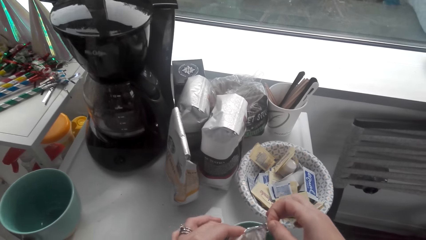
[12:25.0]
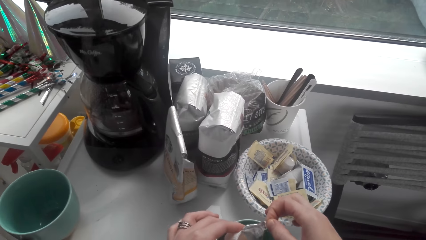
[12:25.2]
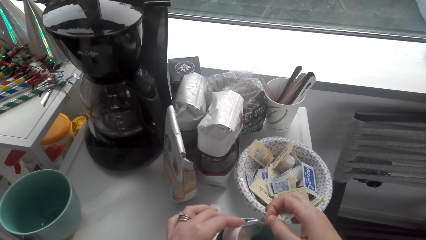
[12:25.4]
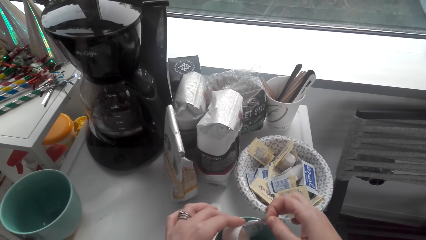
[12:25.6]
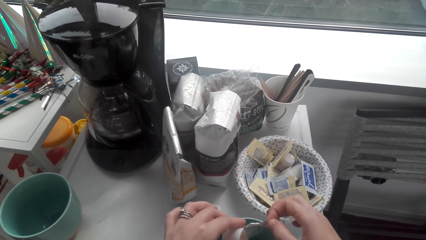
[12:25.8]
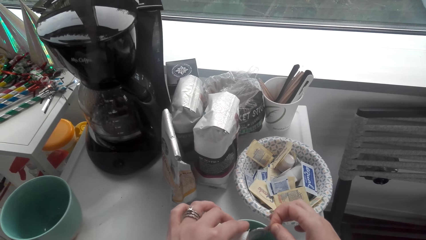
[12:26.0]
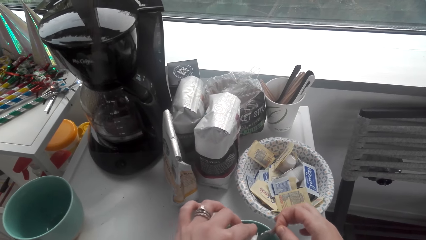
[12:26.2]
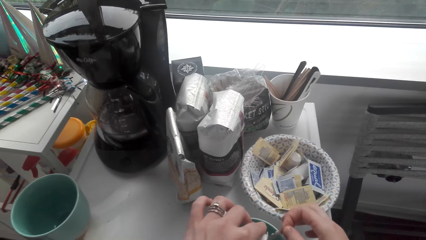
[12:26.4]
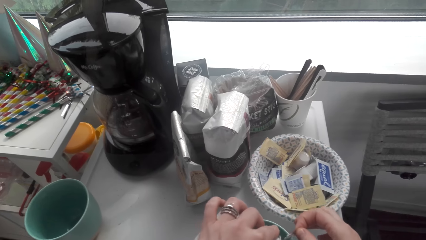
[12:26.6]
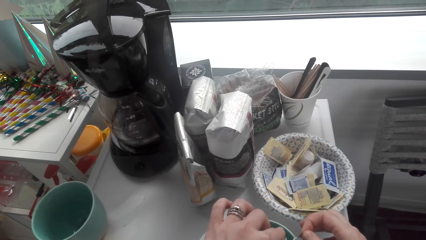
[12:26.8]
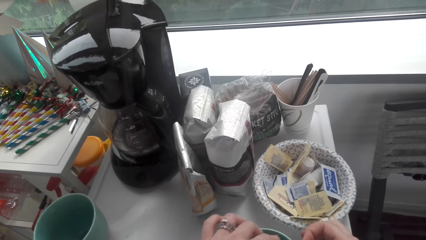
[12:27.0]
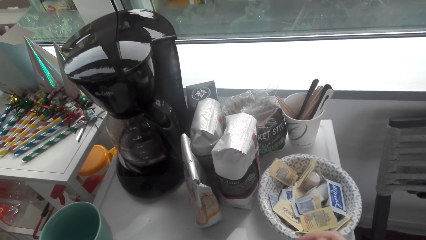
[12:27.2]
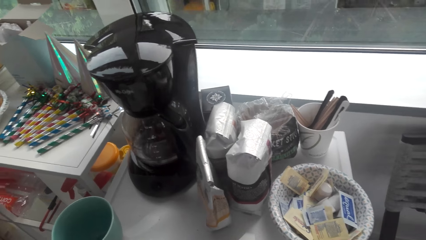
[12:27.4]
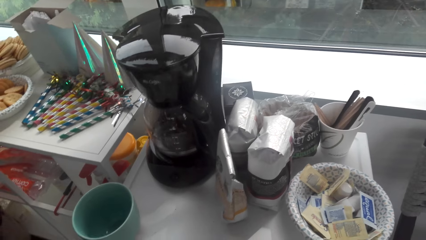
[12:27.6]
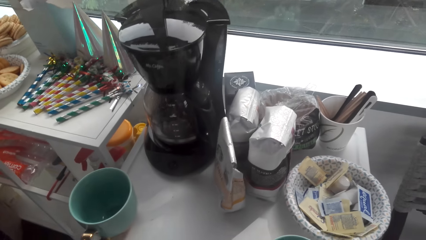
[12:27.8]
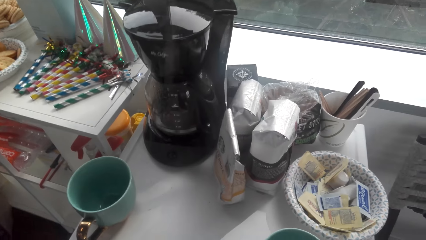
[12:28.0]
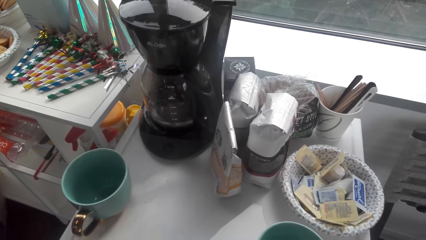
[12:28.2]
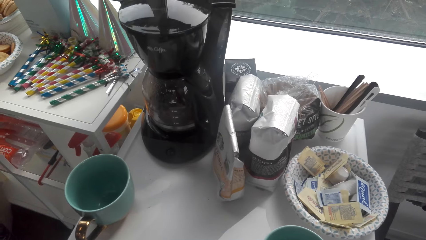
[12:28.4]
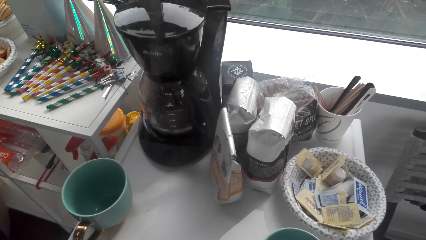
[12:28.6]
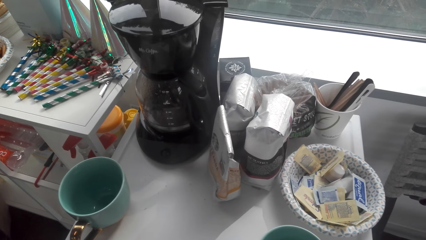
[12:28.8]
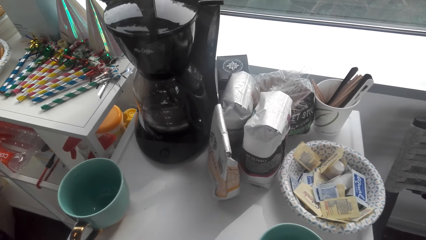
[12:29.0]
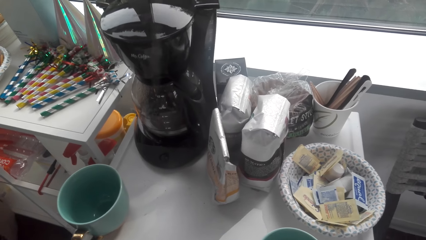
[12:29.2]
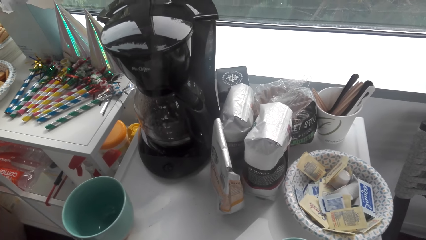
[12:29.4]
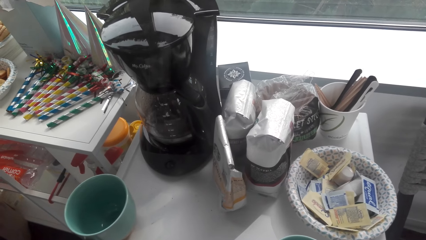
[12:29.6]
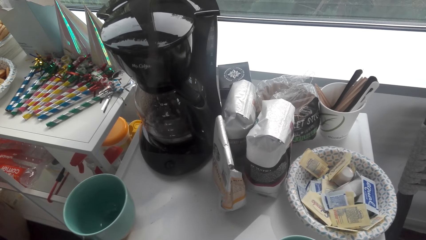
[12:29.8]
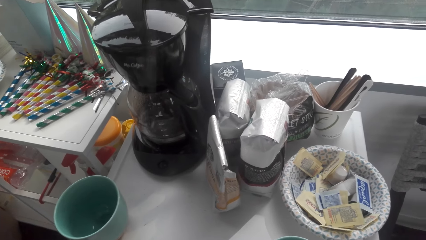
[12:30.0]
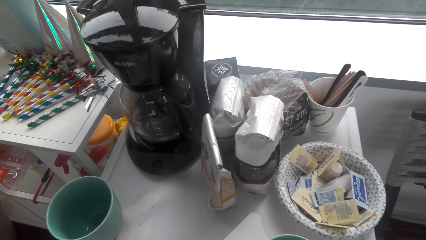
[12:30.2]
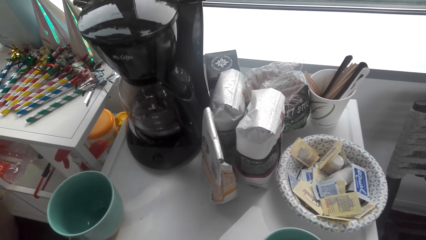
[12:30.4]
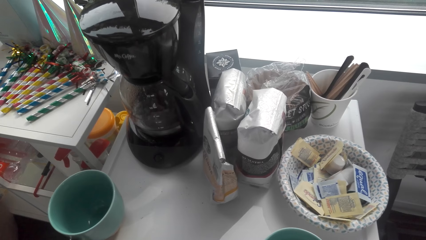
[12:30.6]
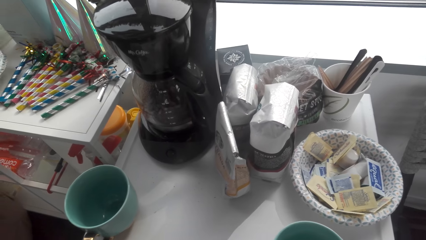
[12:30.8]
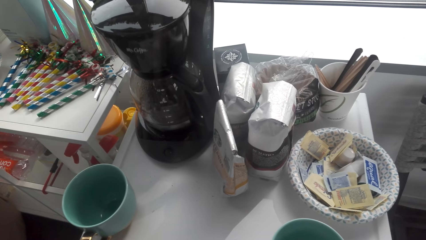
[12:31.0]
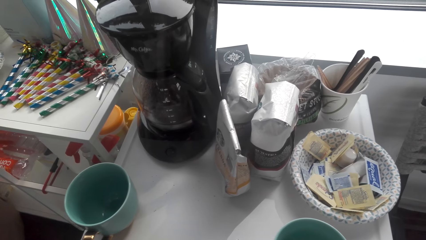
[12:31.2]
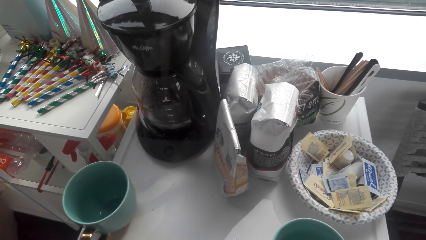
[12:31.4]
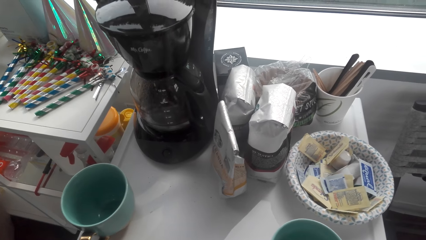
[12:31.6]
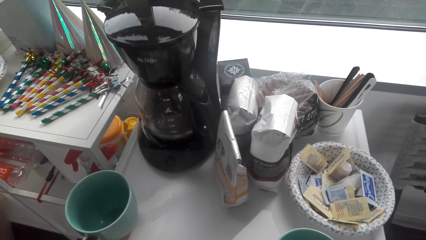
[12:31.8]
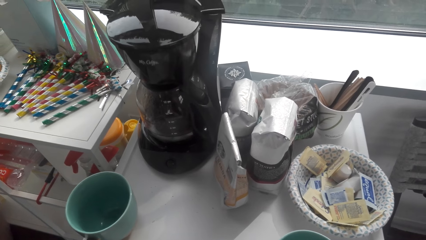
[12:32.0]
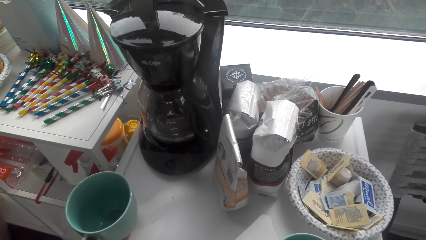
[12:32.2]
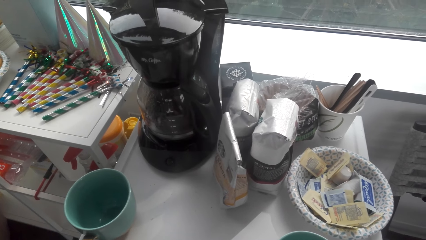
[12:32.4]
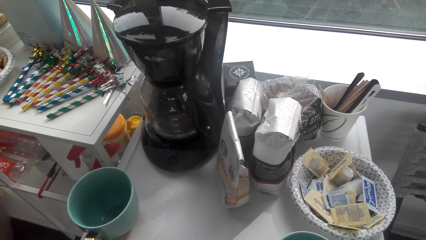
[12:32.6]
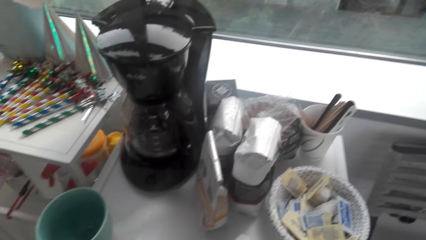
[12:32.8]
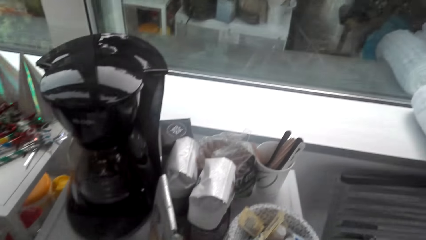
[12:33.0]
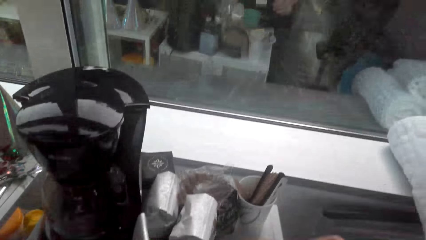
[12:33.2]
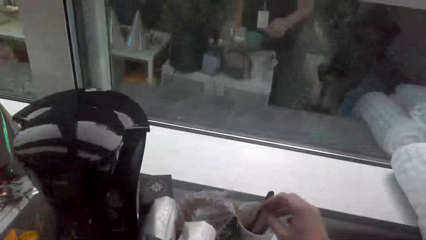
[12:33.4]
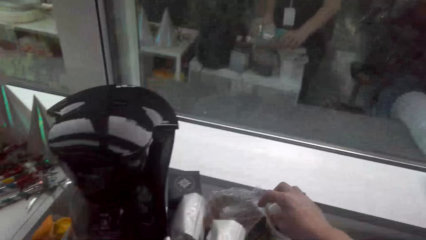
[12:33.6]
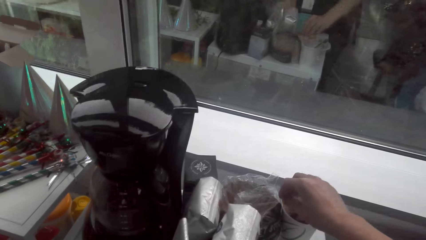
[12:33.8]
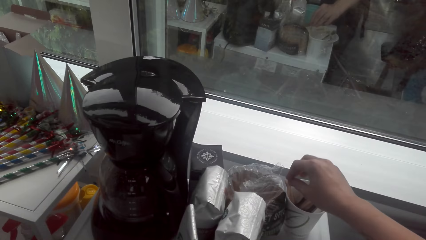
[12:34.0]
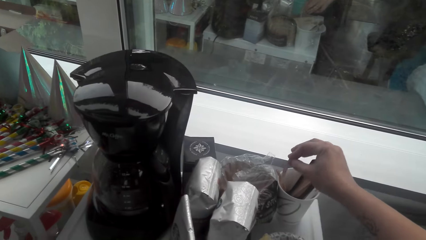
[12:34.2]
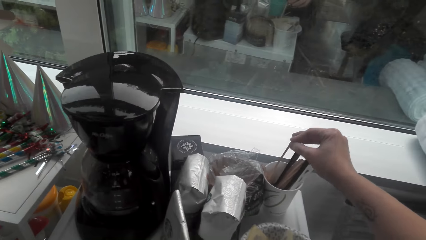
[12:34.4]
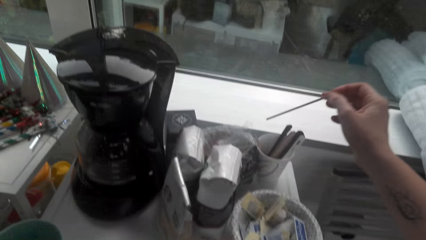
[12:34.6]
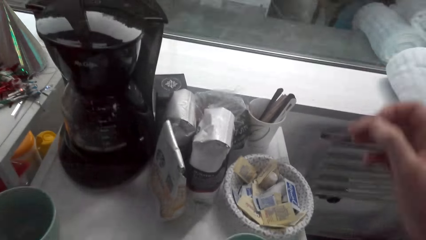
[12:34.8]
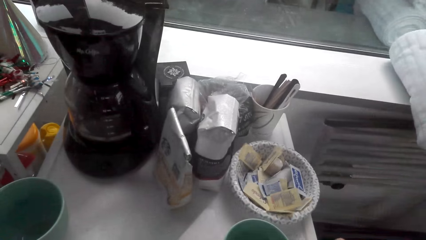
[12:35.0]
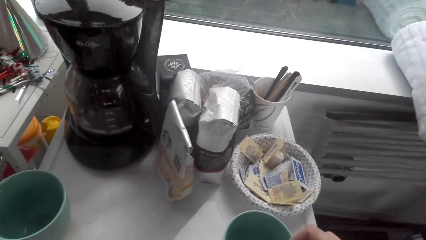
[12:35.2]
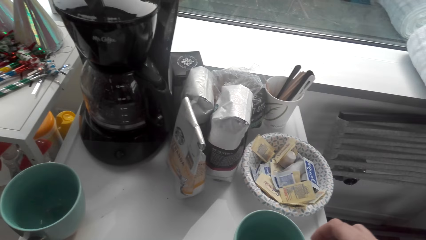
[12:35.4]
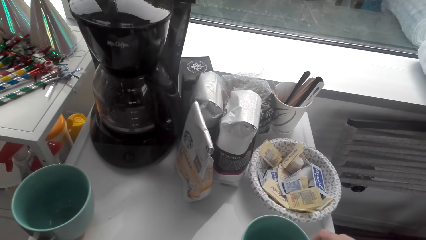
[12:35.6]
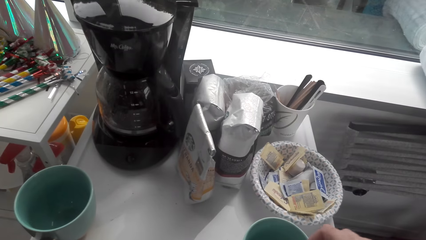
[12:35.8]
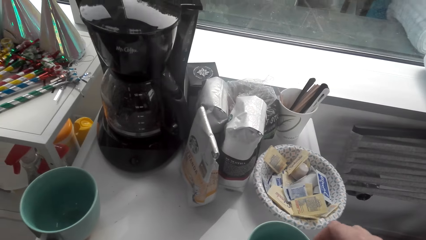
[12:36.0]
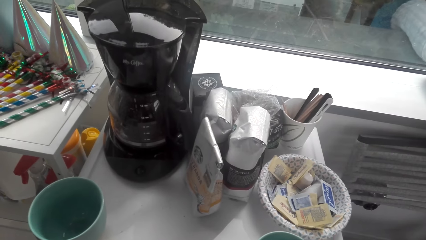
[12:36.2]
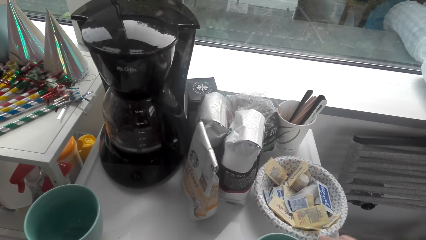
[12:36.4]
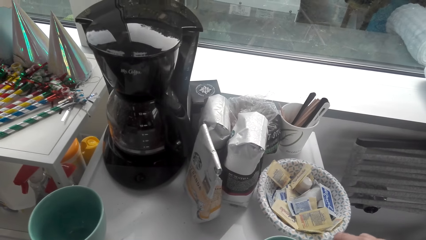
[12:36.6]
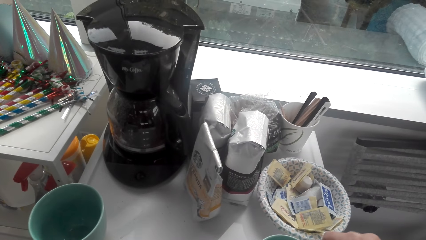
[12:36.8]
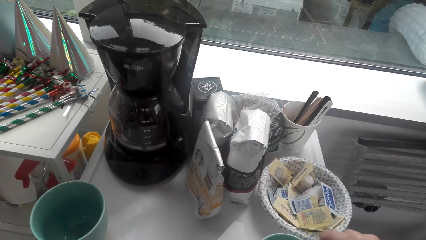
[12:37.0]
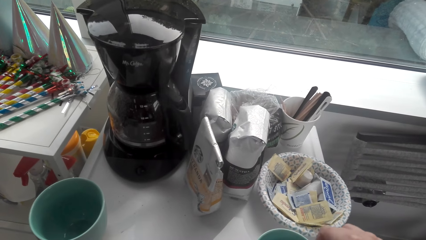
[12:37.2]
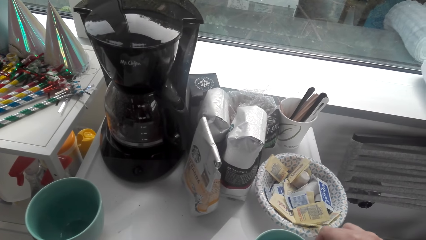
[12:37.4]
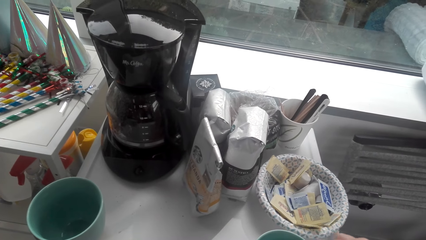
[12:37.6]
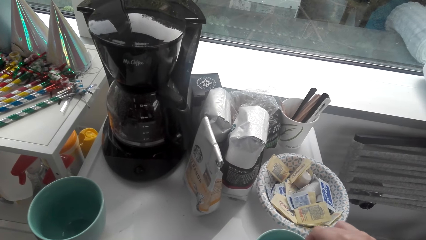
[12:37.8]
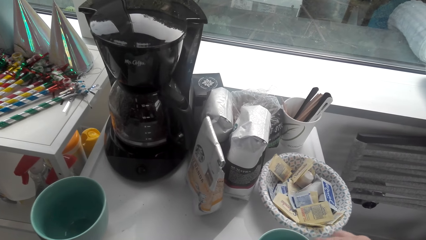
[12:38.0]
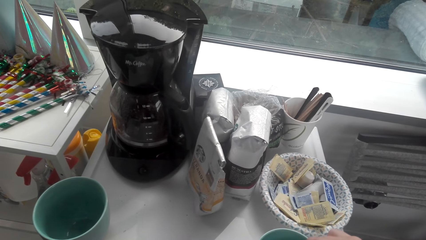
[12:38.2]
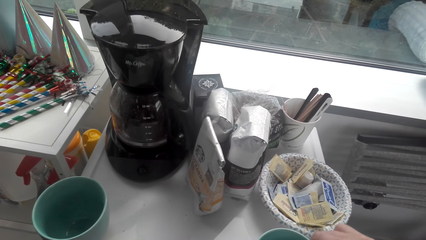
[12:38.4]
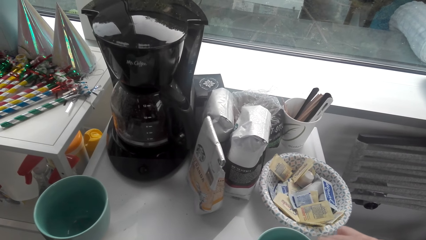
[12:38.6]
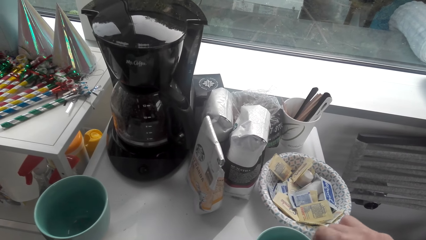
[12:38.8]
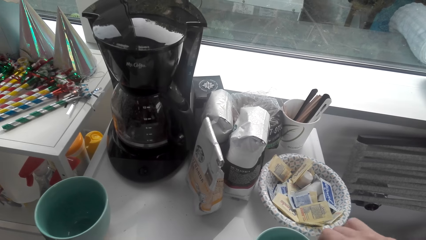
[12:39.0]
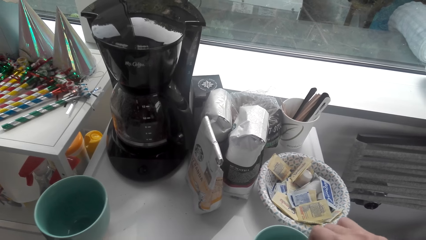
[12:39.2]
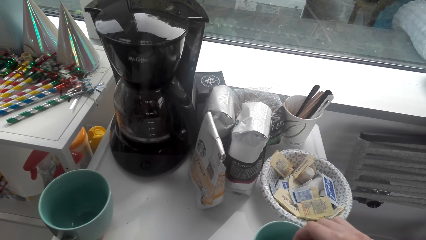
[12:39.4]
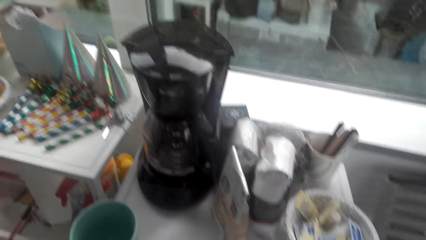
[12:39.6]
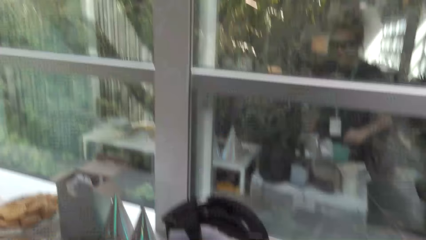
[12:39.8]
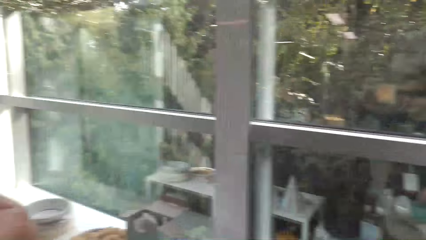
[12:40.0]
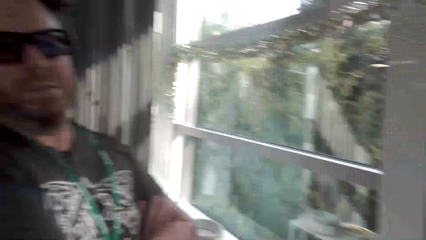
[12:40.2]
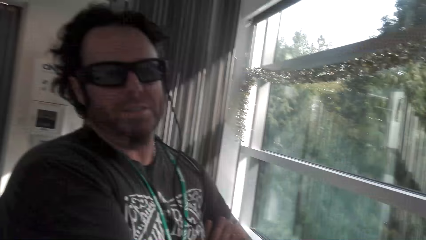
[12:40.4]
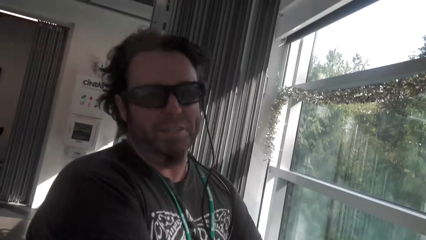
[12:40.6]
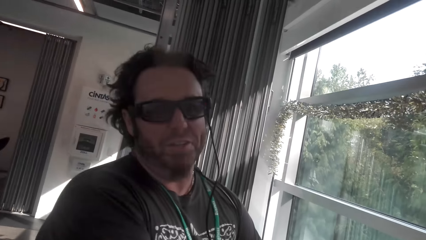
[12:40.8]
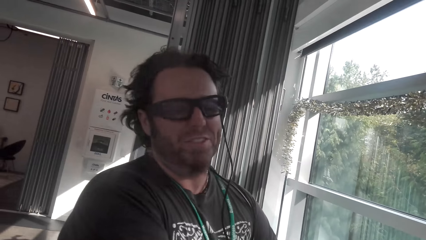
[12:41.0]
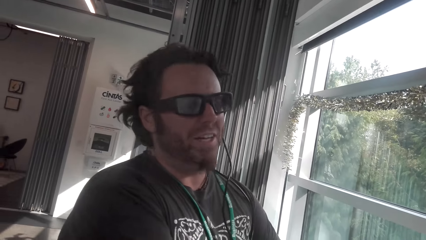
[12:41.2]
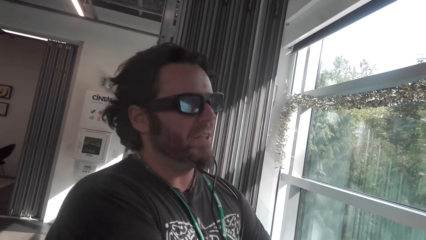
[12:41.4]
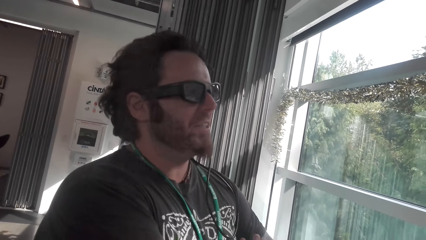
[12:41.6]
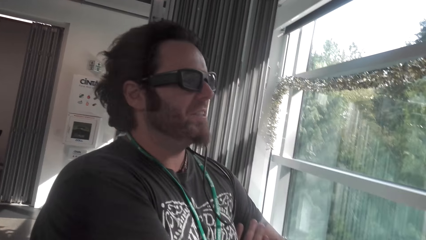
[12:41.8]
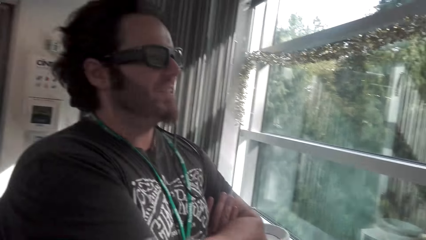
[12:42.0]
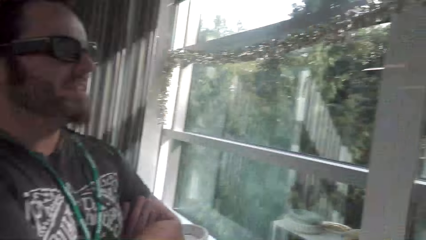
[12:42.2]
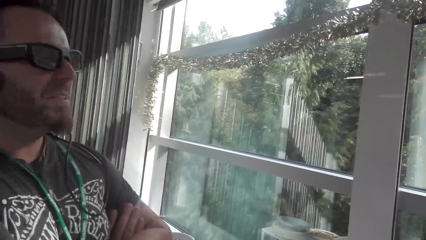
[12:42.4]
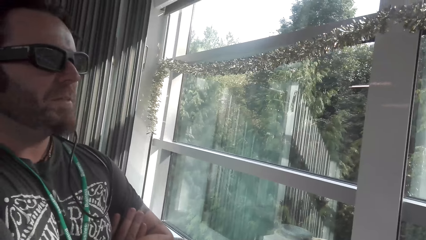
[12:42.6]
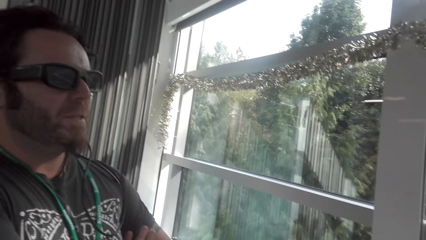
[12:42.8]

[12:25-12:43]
The camera wearer puts sugar in the tea. They converse with the man. The man converses with the camera wearer. The camera wearer picks up a stirrer. They stir the tea. The man converses with the camera wearer. The camera wearer looks at the man. The man converses with the camera wearer.
